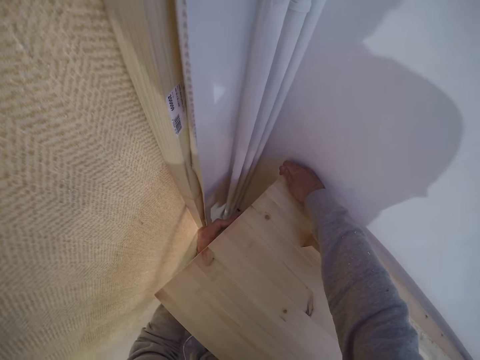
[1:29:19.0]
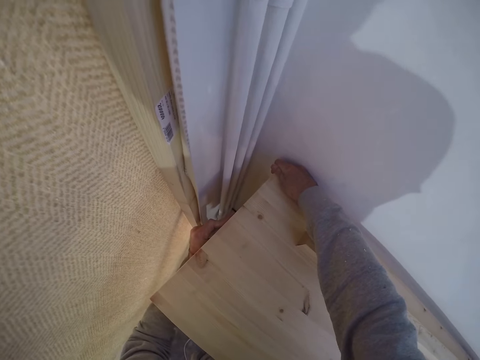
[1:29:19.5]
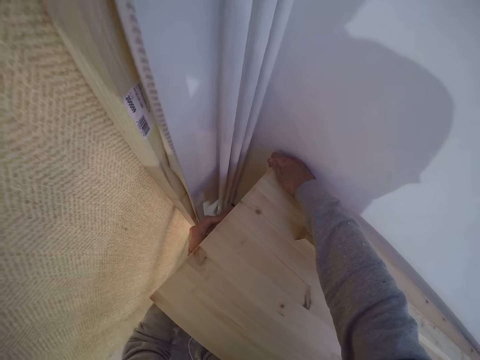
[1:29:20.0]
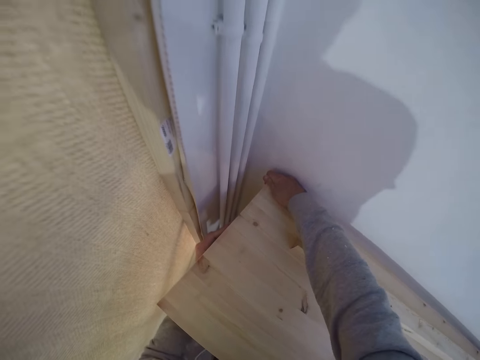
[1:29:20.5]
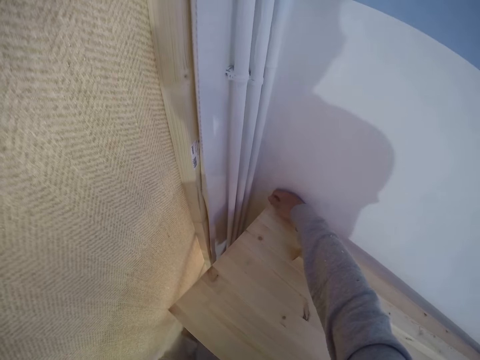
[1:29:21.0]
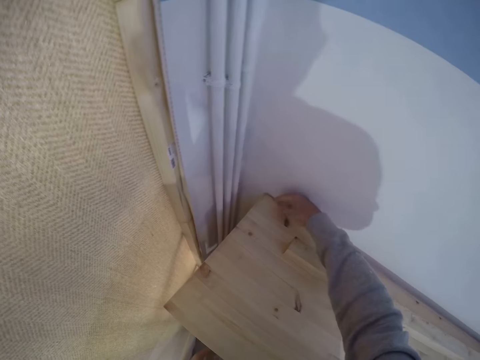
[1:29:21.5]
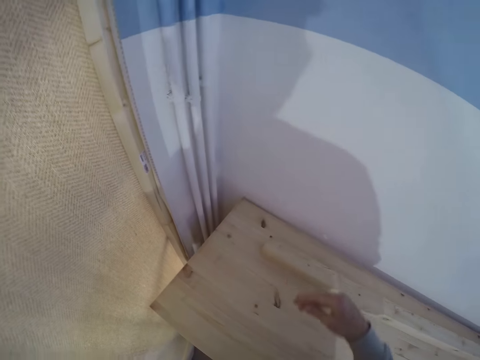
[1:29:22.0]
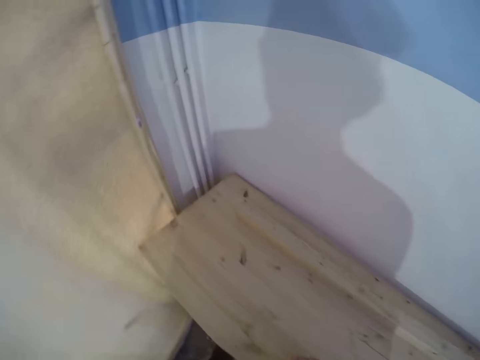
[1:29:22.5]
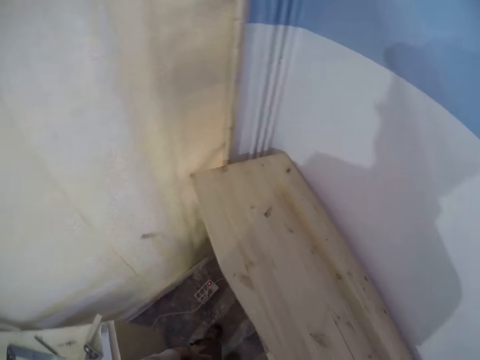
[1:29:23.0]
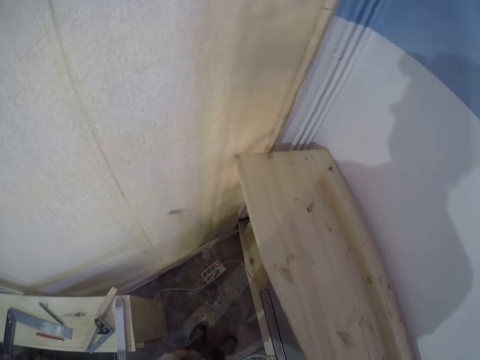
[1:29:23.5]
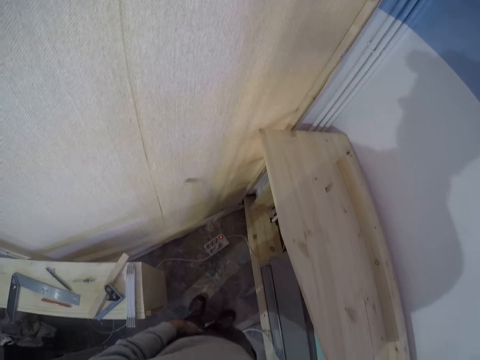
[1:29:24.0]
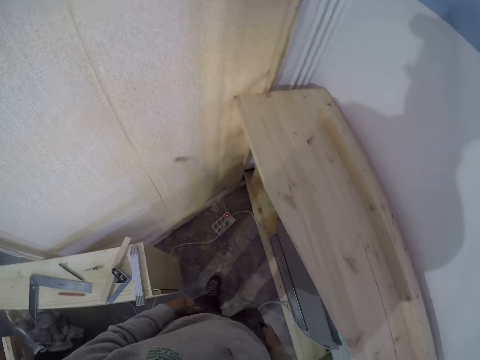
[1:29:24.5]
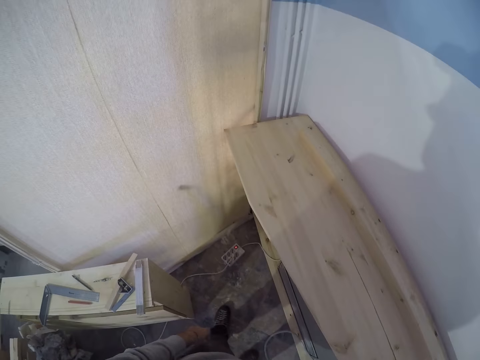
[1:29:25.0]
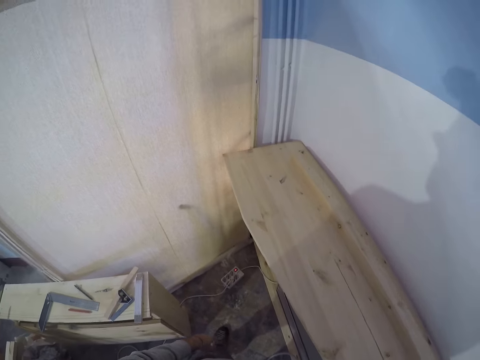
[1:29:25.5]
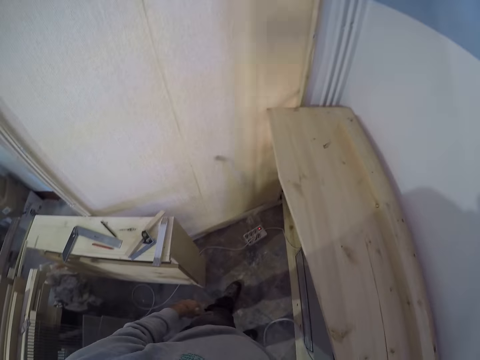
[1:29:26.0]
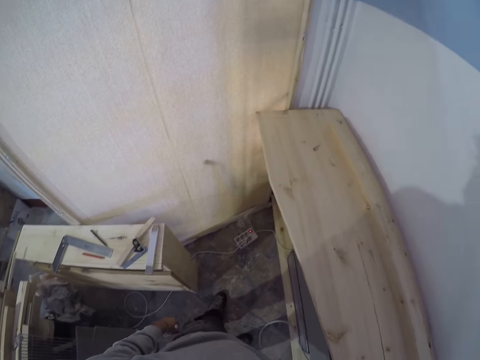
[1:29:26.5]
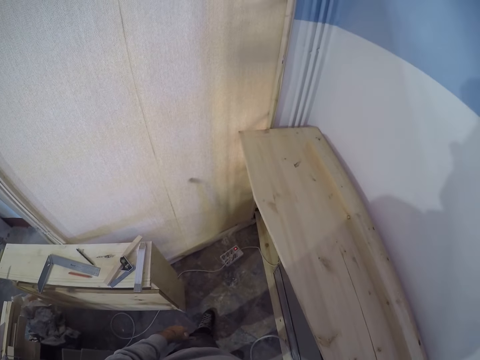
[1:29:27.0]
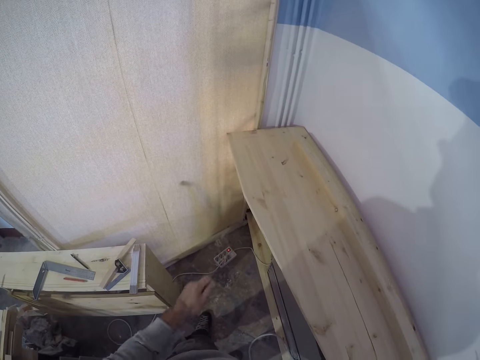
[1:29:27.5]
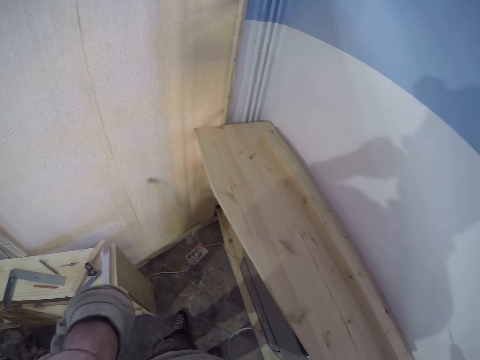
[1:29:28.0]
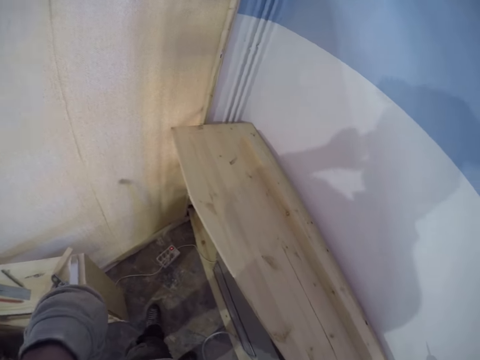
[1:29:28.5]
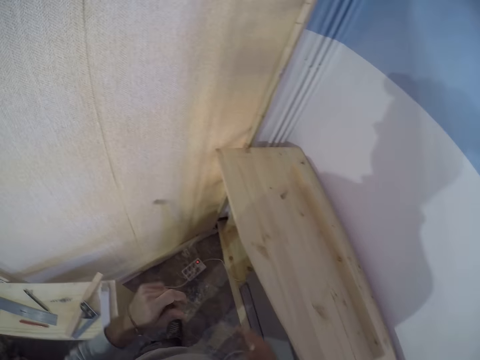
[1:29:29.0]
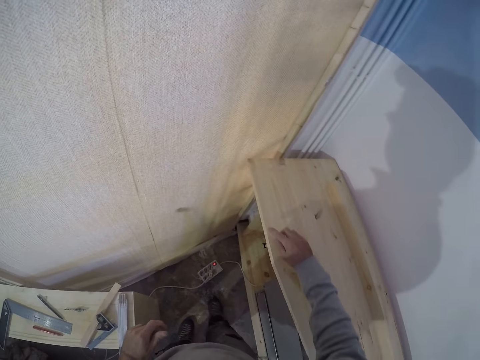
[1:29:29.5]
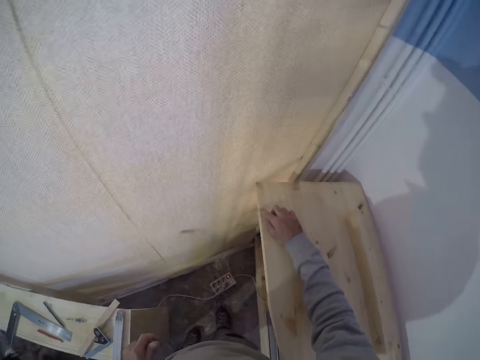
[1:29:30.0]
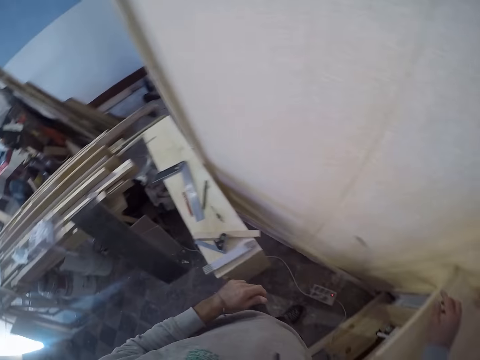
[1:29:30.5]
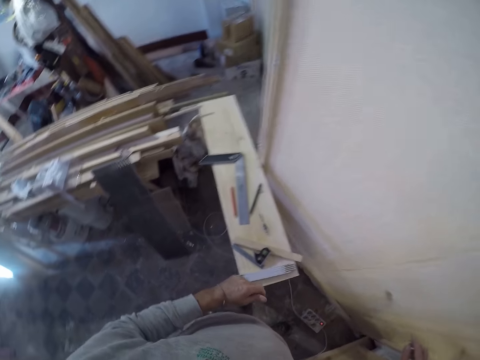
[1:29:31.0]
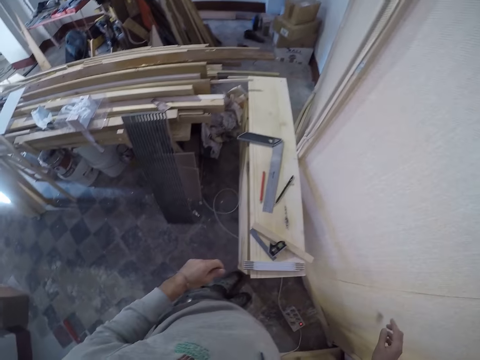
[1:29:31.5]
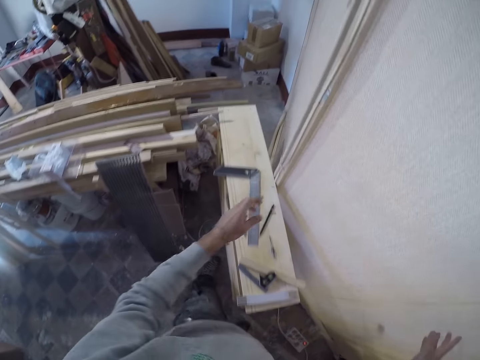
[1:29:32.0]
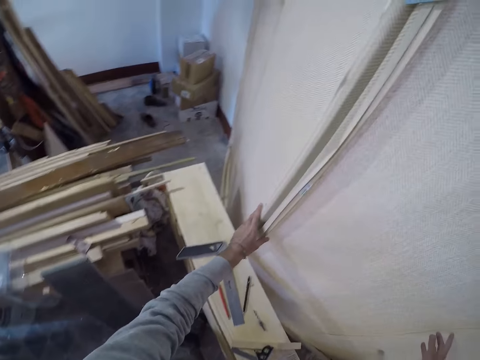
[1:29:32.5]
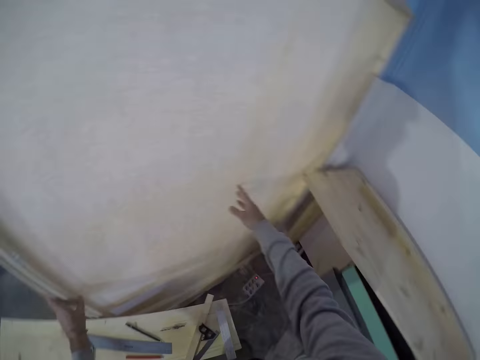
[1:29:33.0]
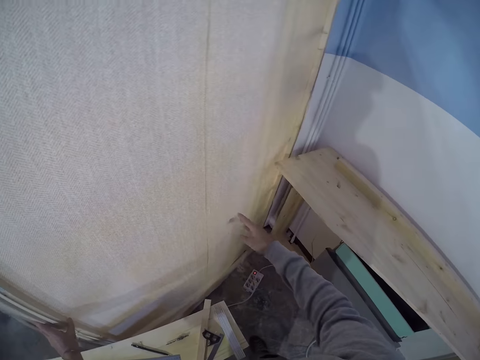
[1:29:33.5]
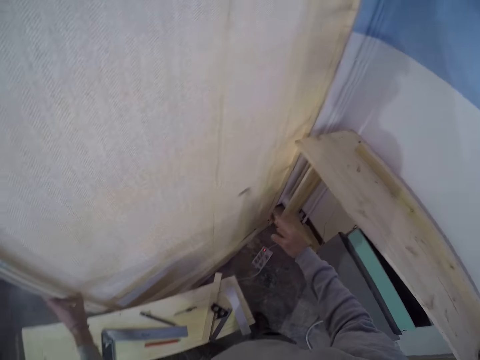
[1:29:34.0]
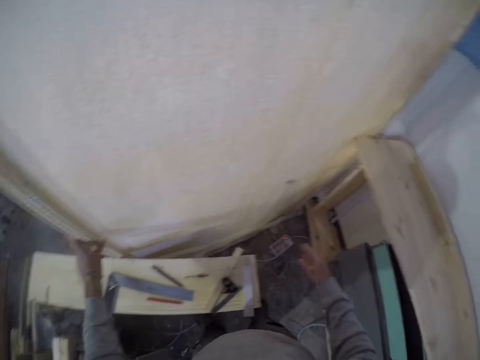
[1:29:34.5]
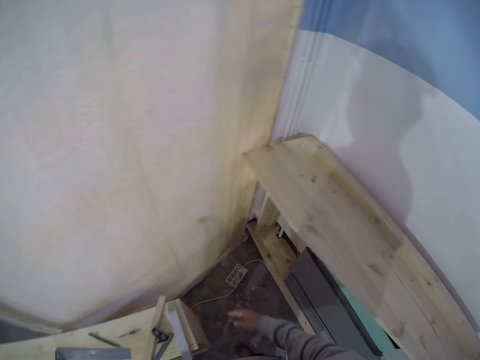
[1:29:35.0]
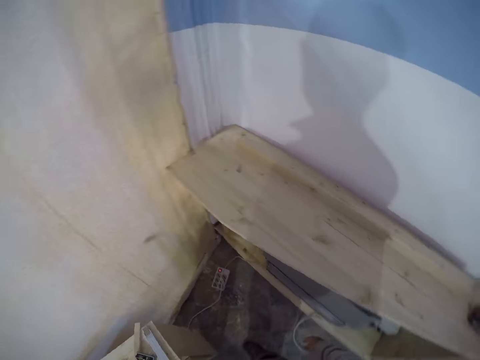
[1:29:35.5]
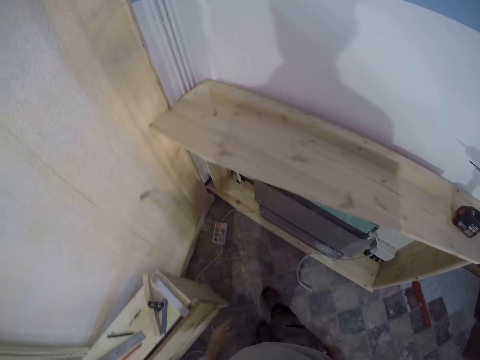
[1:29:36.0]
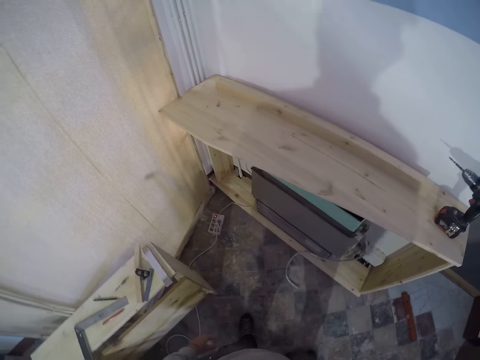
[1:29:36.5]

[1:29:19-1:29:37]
The camera wearer touches his nose with his left hand. He swings a finger on the wood. He touches the table with his right finger. He holds the door with his left hand. He touches a wall.

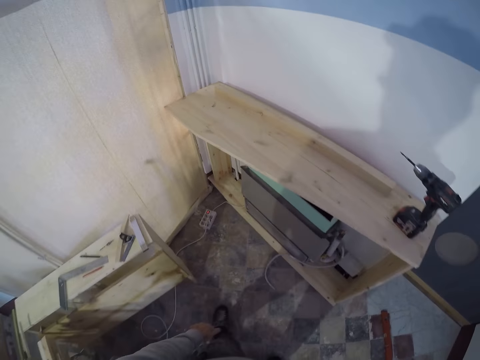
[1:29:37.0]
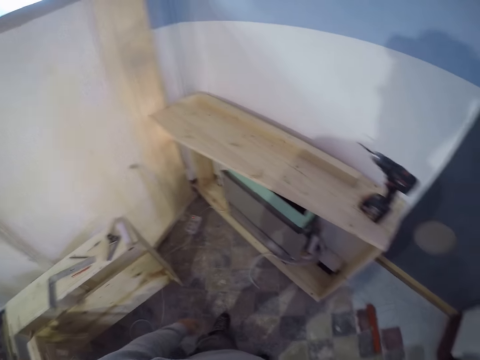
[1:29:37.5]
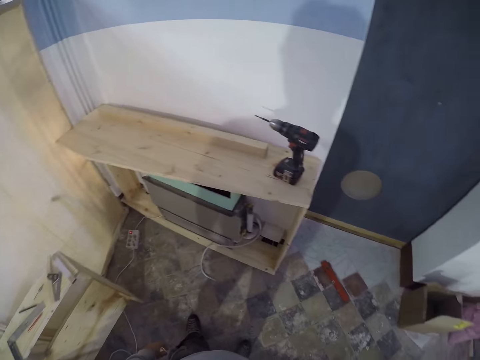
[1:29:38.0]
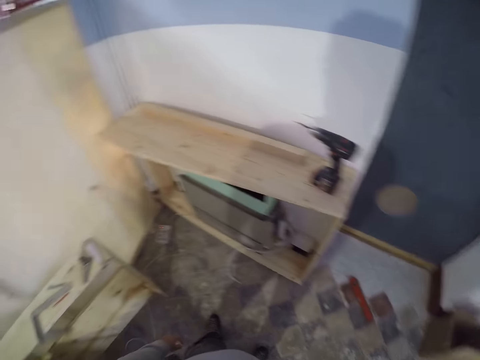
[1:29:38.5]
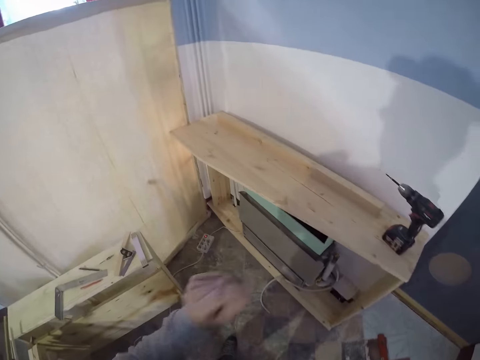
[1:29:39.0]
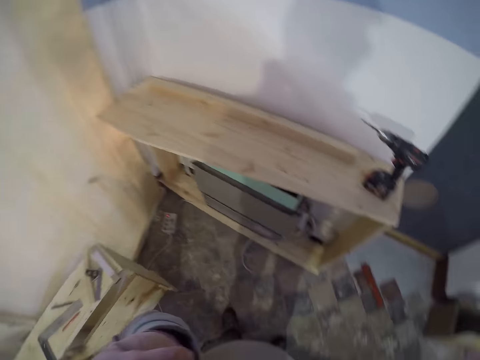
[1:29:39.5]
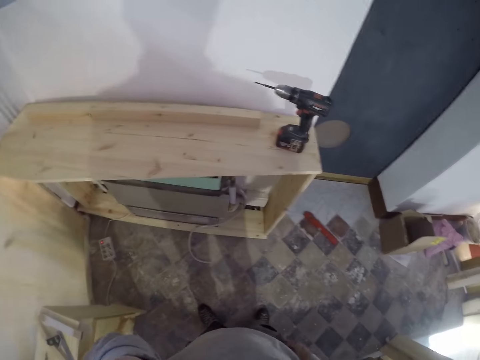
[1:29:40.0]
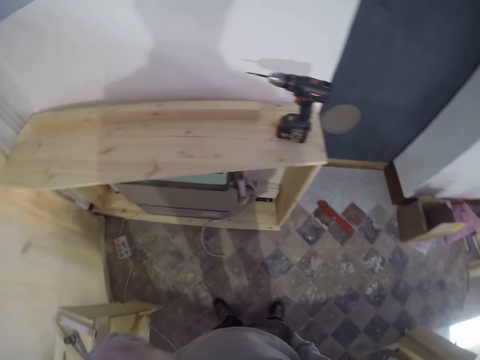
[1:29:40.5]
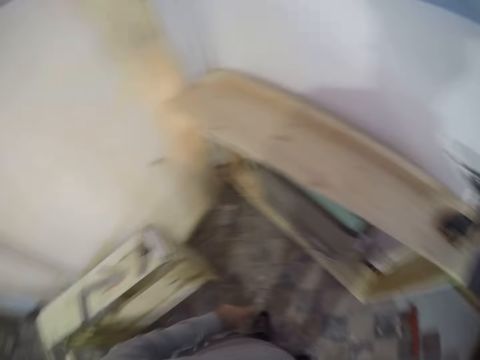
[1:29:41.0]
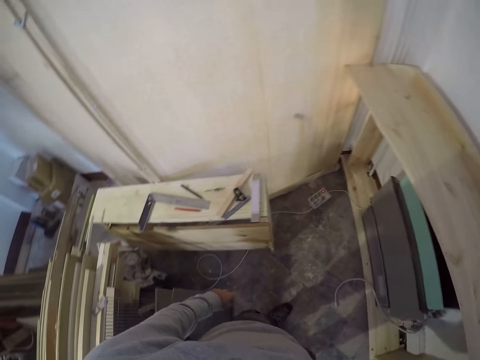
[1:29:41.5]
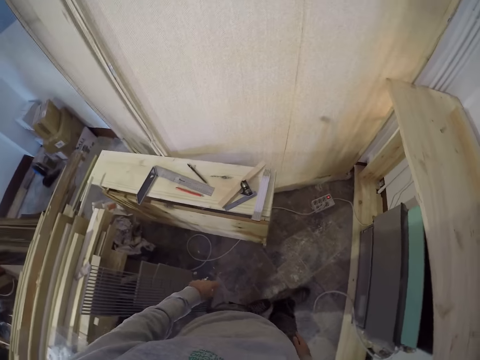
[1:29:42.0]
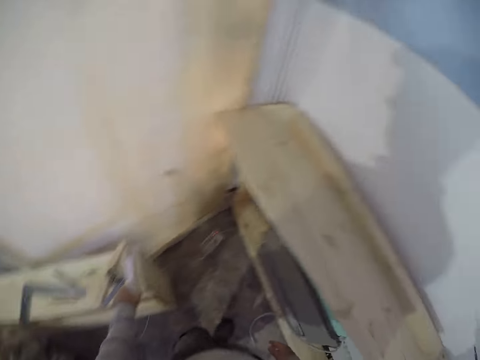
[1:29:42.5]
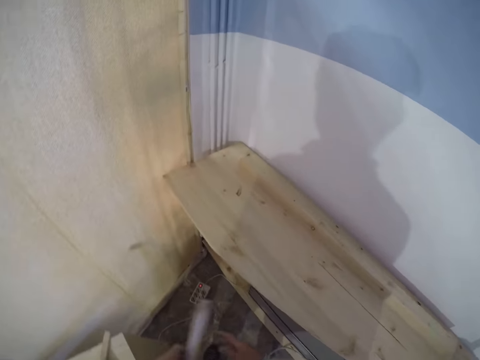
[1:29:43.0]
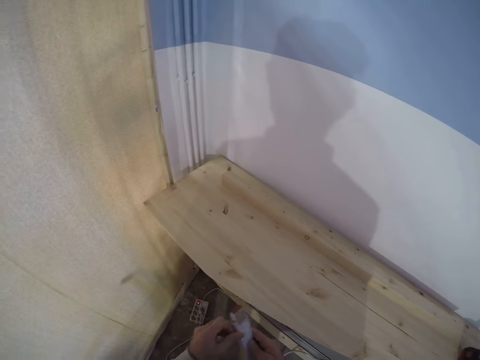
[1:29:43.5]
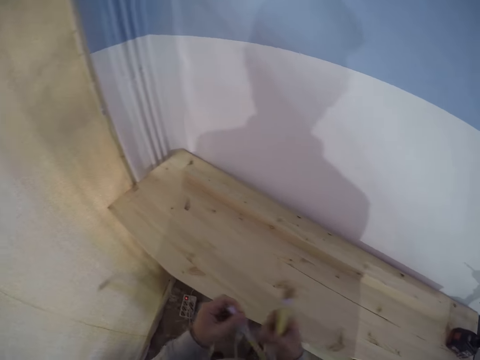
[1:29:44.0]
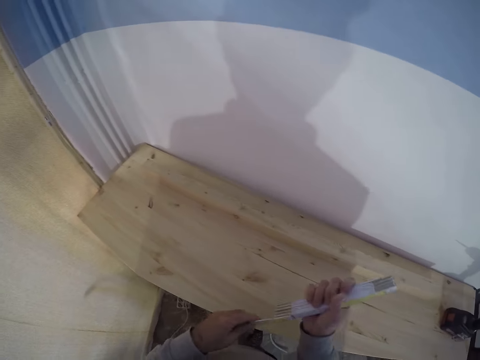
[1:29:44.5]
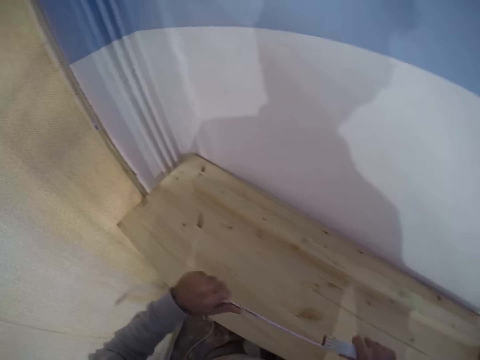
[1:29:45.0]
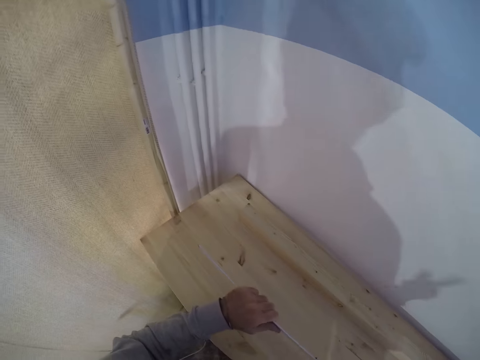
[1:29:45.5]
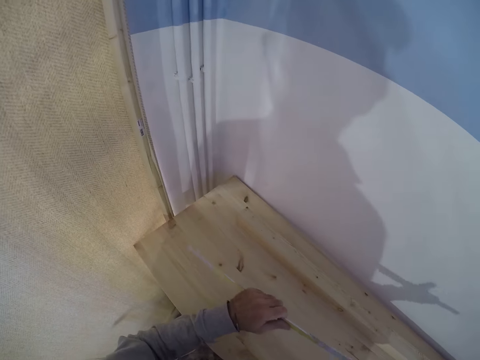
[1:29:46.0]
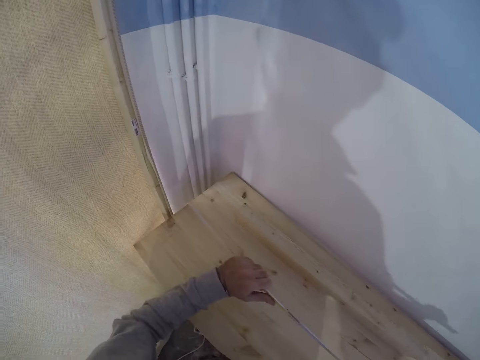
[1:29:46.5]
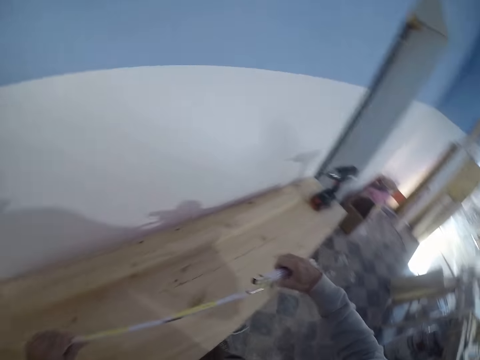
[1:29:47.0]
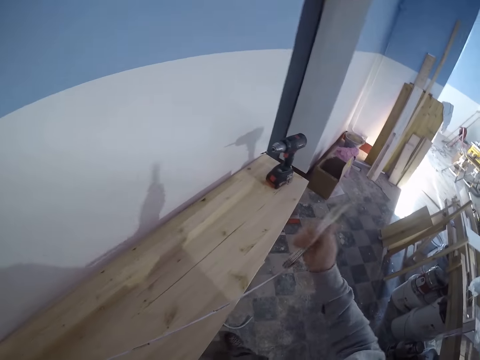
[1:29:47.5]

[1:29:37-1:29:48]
The camera wearer touches his nose with his left hand. He picks a measuring tape from the table with his left hand. He straightens the measuring tape with his left hand. He opens the measuring tape.
